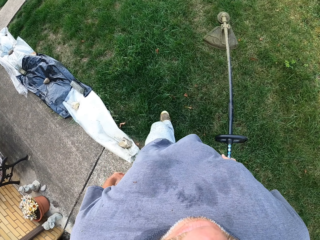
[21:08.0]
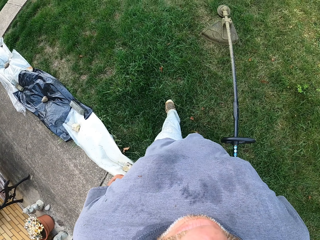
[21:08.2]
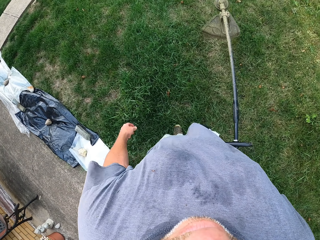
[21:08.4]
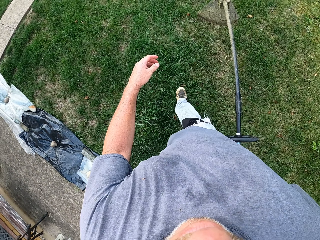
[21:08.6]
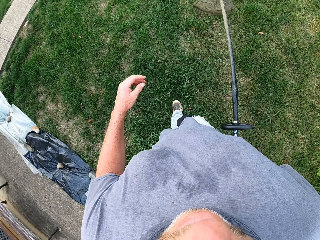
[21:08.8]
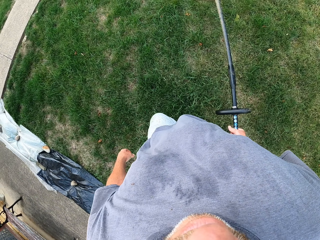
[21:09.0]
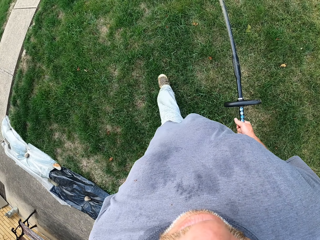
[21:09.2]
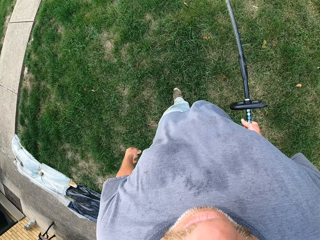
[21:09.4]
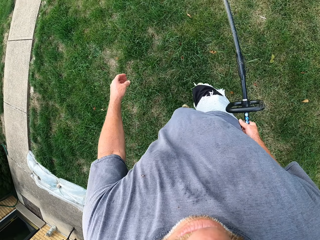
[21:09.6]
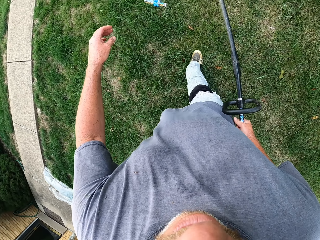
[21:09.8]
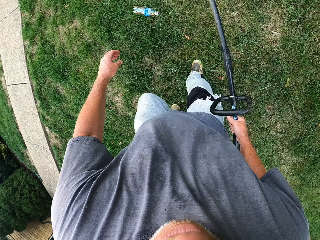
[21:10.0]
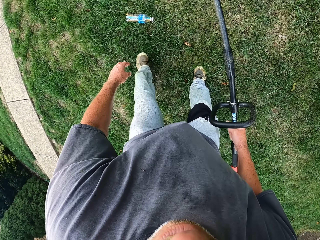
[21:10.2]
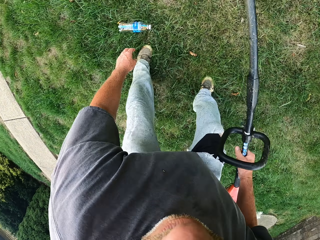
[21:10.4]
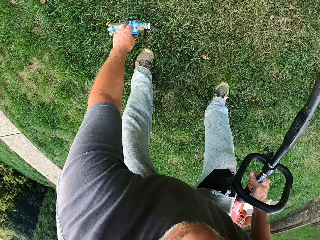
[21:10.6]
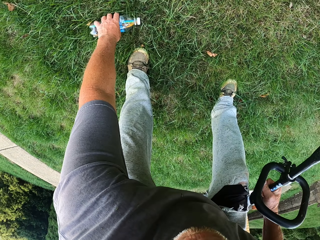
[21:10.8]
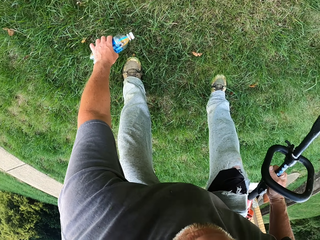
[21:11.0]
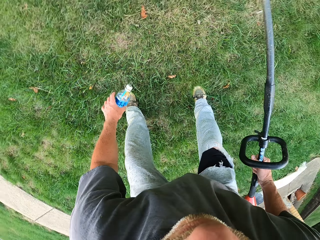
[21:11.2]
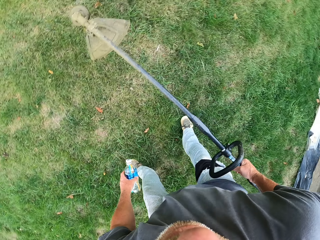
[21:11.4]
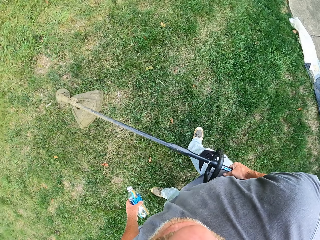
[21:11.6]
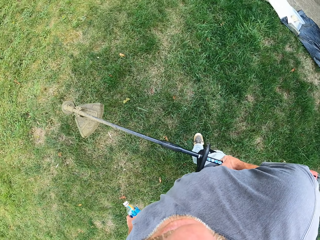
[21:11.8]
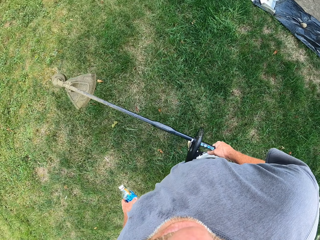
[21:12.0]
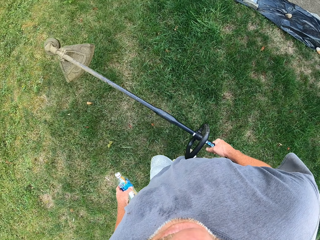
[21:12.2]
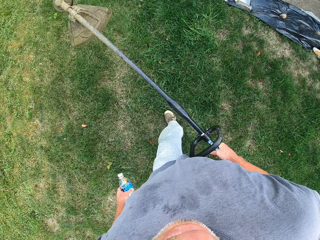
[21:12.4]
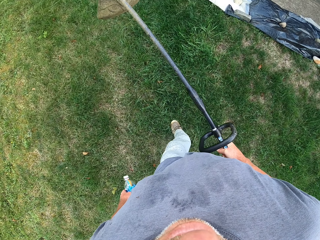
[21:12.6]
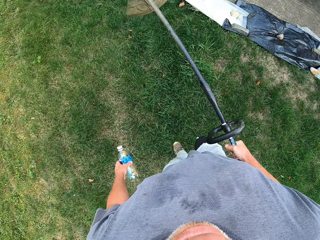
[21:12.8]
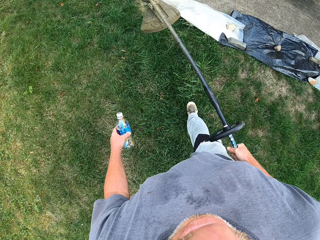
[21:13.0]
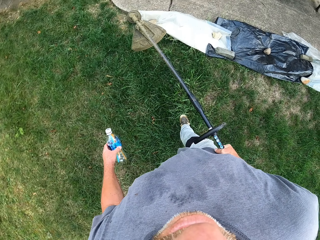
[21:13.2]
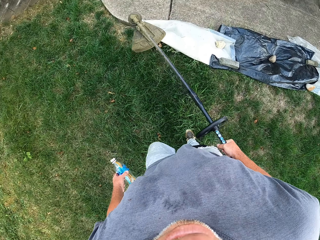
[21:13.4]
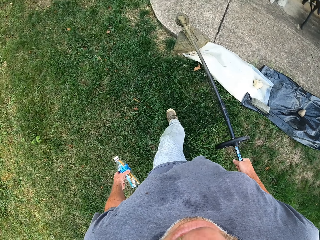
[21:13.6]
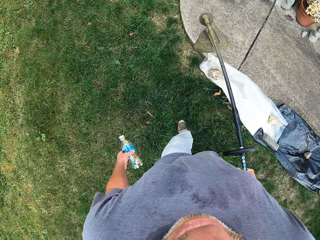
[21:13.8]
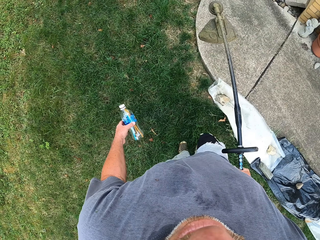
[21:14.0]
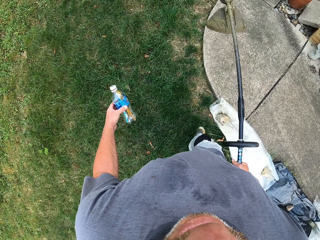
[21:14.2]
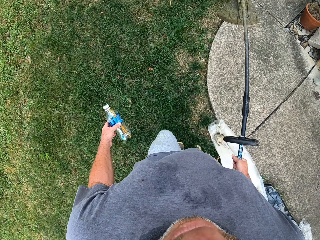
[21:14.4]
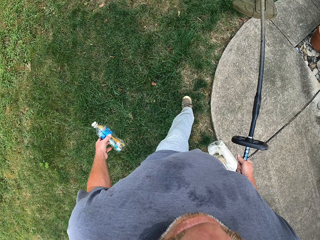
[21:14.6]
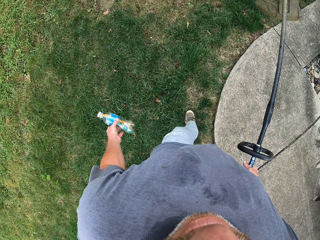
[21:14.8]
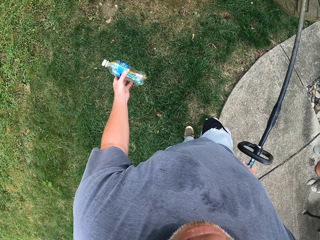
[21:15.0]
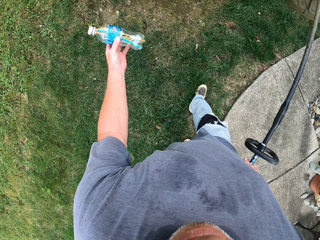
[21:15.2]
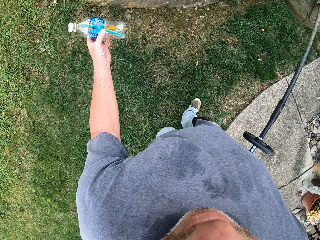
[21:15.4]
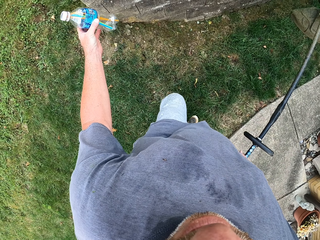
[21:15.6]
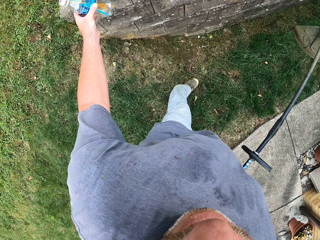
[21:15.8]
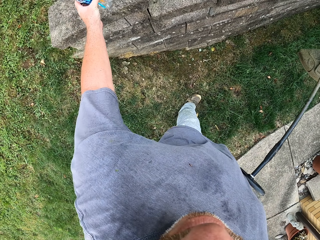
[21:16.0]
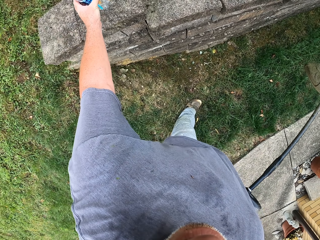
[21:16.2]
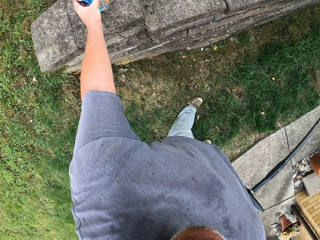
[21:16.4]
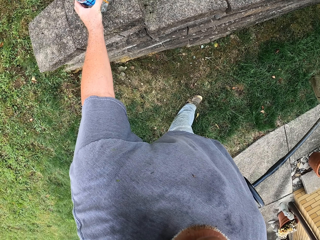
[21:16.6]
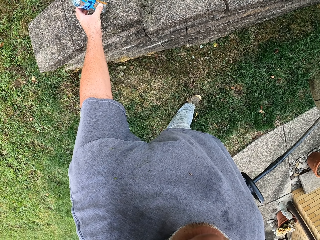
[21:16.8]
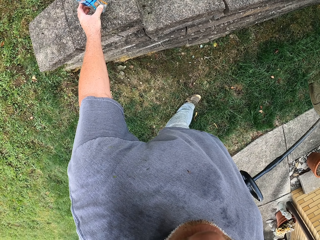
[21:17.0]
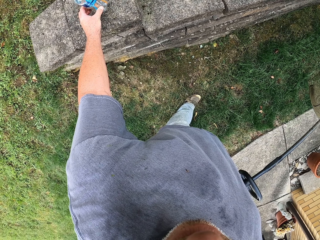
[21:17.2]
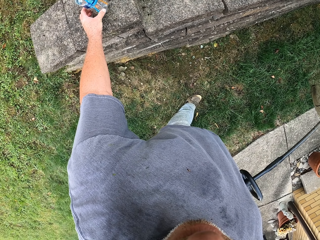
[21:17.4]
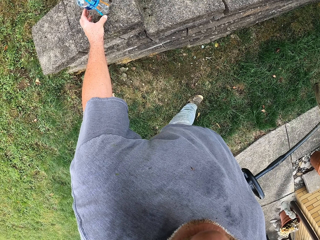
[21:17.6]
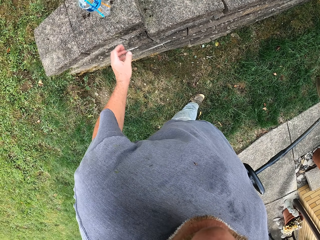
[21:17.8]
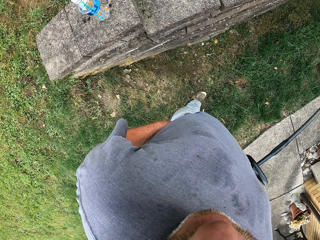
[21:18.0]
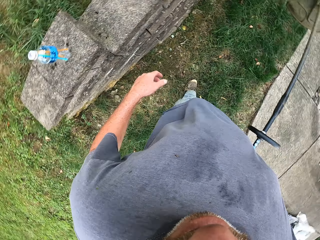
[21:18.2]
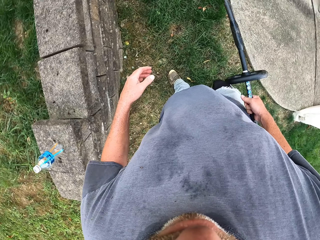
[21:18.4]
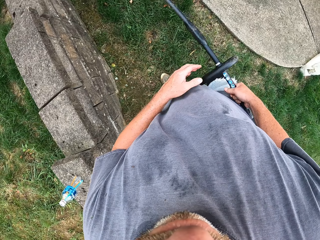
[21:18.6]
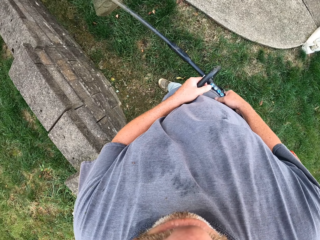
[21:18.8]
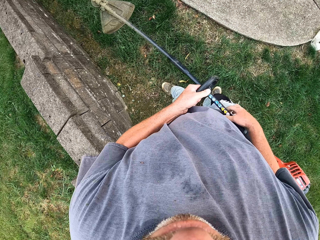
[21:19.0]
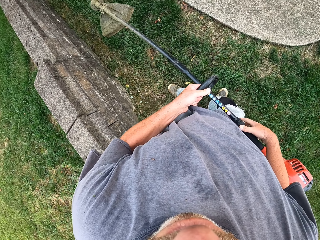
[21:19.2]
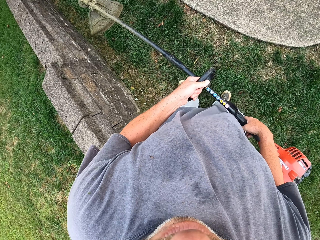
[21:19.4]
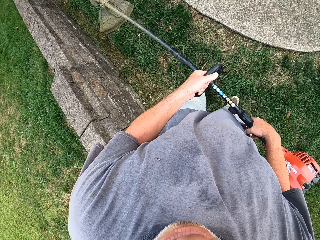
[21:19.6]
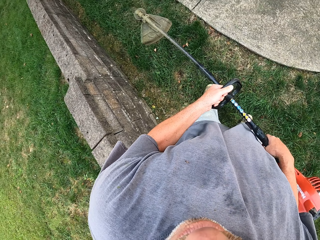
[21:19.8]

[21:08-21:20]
The camera wearer picks up the water bottle from the ground. They bend down and stand up. They lift the brush cutter or grass cutter and hold the bottle. They walk with the grass cutter. They place the bottle down.

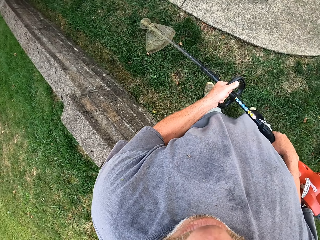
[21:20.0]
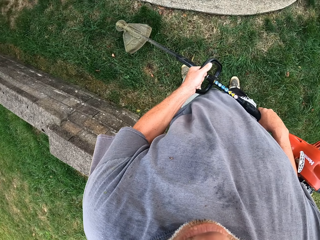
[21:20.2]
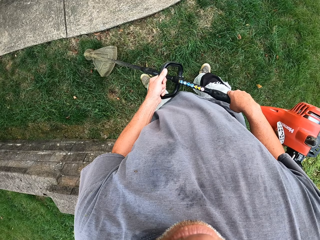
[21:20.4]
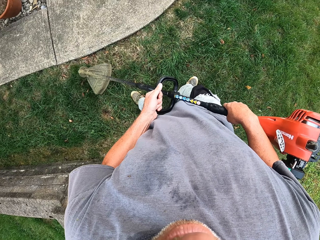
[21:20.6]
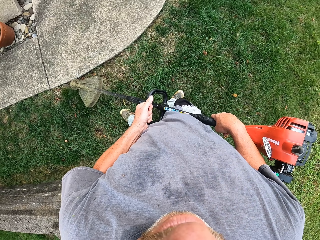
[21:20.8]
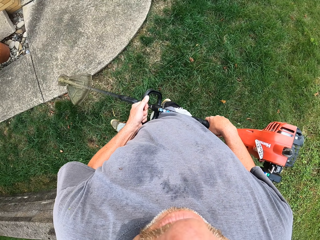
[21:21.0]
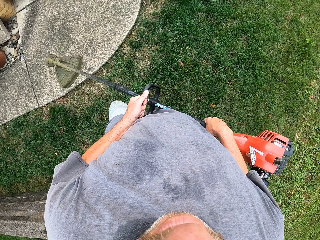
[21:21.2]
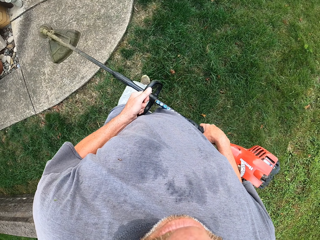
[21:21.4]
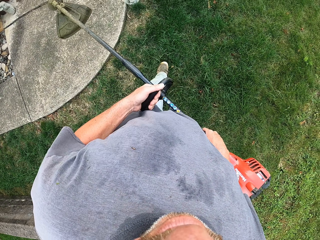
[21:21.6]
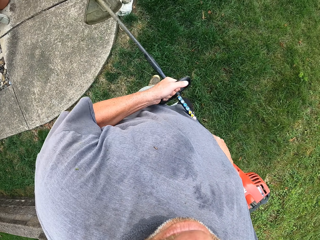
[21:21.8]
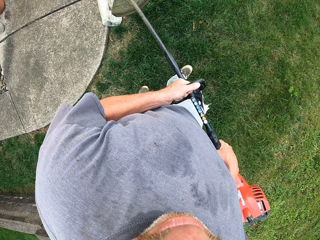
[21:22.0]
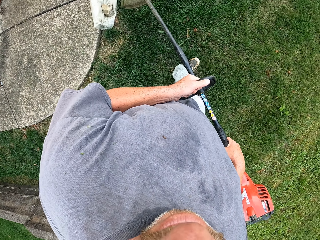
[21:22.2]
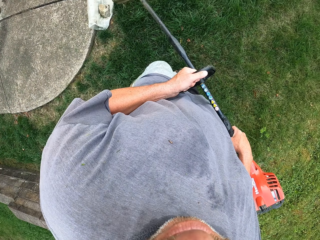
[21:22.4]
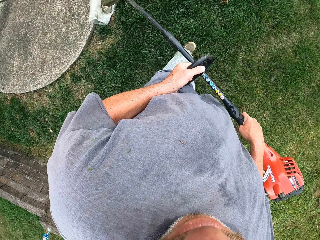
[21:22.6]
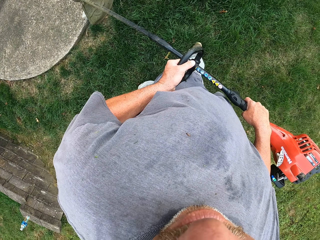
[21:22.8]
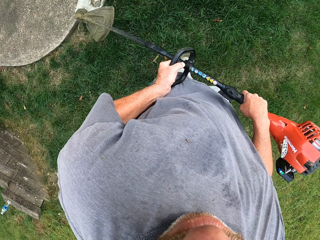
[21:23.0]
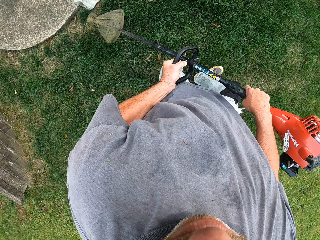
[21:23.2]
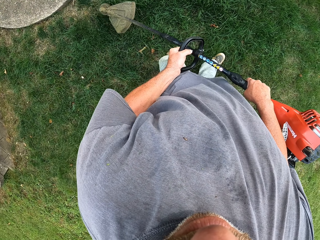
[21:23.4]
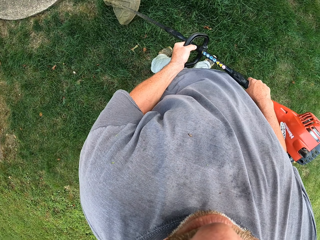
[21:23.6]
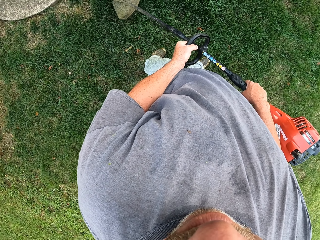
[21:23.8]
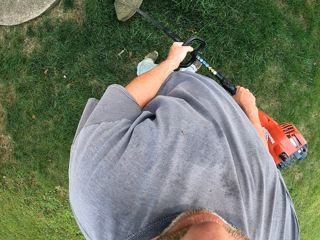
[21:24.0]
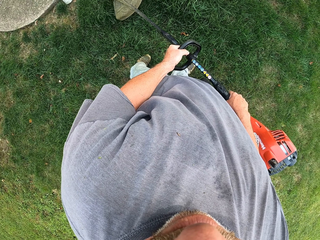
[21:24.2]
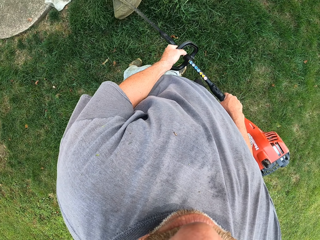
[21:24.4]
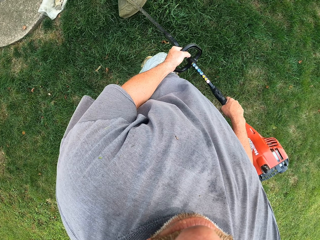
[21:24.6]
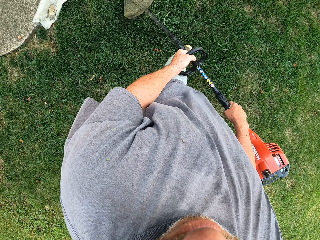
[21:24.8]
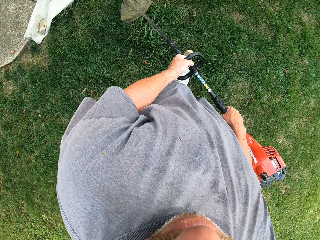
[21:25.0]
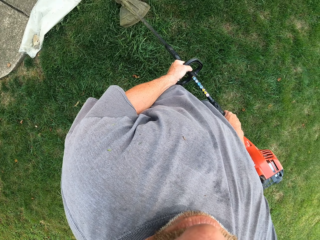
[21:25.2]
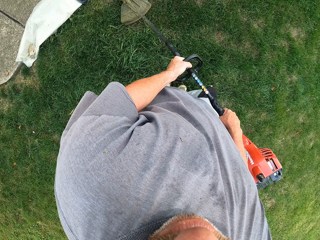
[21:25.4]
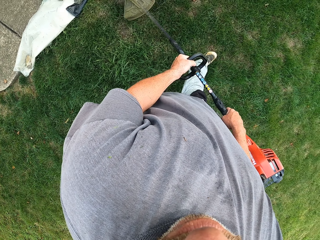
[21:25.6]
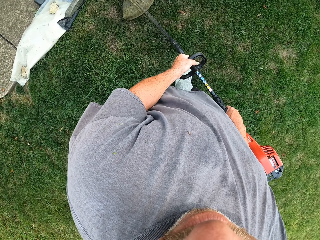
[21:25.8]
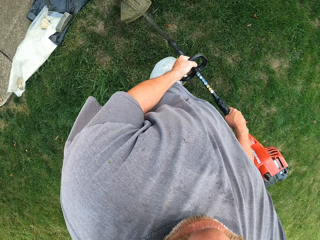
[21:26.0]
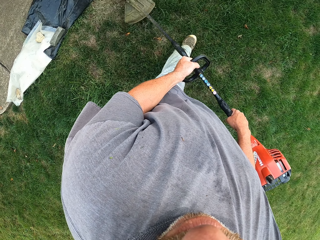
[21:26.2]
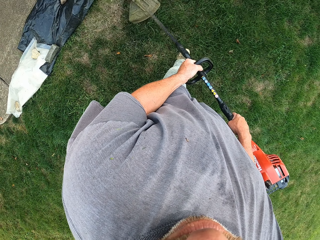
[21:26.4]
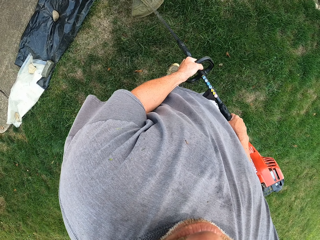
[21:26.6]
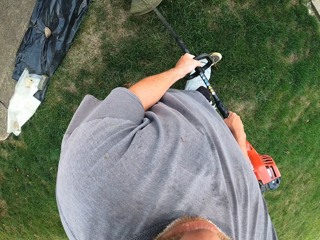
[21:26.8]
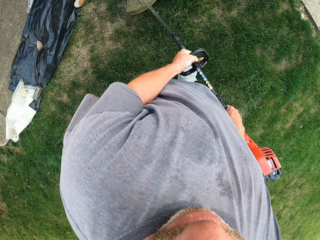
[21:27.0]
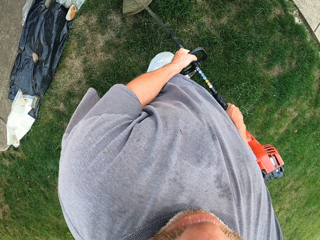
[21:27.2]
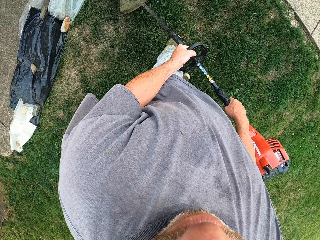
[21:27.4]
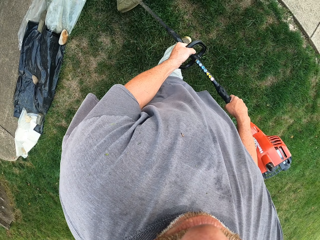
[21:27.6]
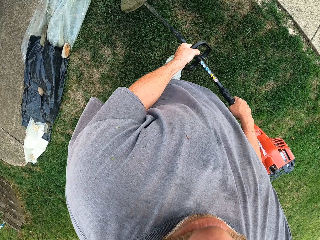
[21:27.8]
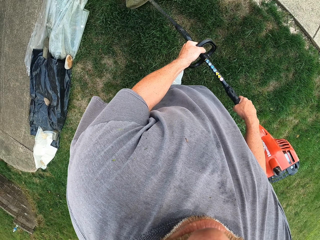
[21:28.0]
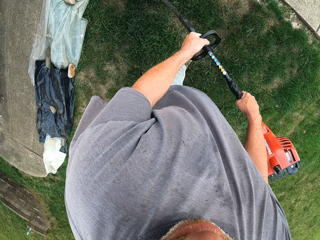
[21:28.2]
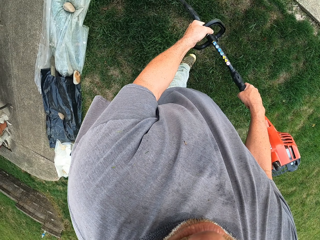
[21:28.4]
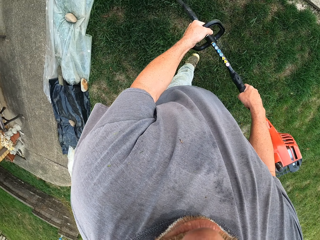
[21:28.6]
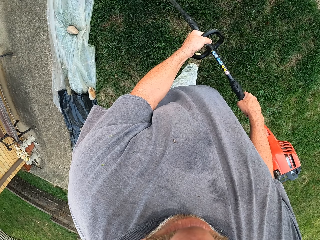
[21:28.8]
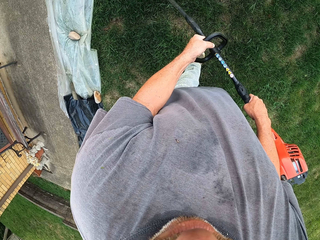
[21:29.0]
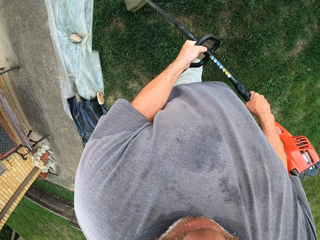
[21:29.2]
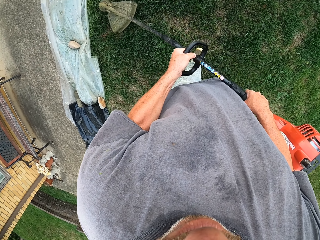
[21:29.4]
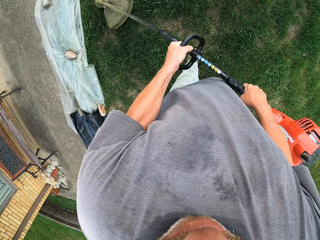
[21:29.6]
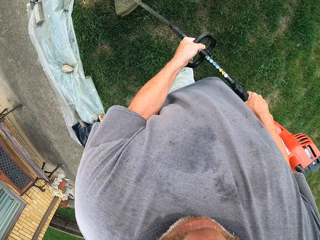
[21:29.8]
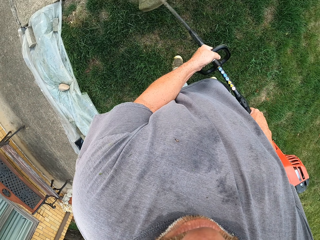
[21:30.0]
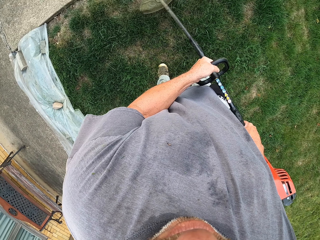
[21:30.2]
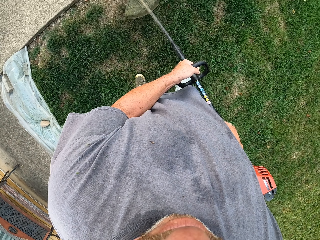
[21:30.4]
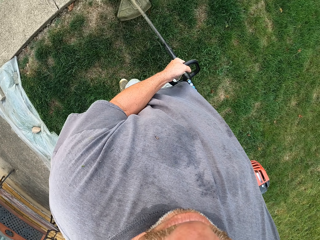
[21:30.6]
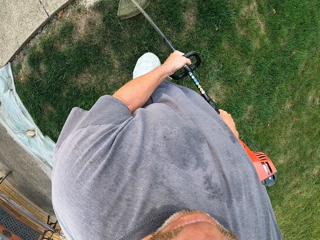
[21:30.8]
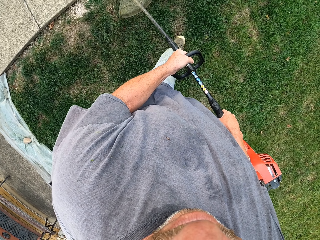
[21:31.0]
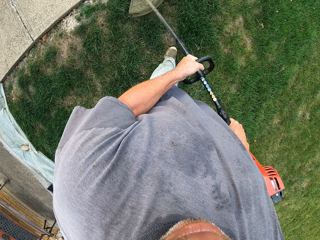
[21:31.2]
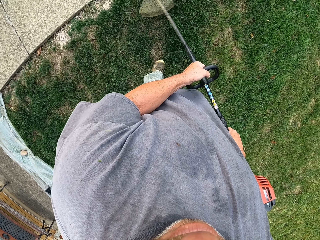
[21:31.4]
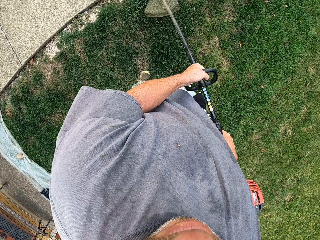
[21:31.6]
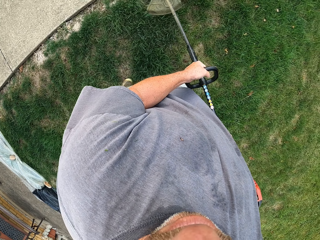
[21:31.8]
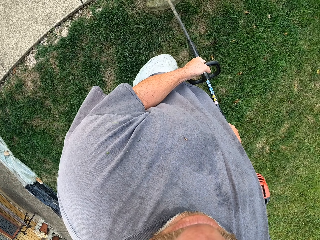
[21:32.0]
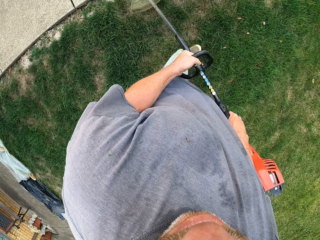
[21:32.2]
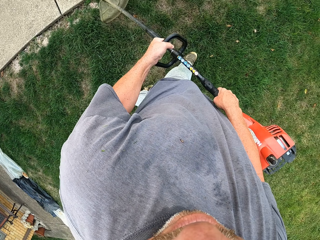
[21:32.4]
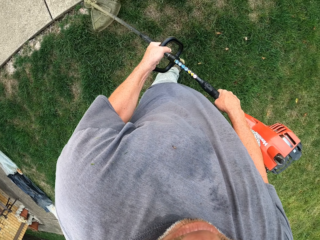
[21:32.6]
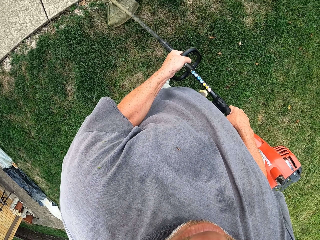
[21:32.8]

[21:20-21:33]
The camera wearer walks around and cuts the grass with the brush cutter. They walk around and lift the brush cutter. They cut the grass with the brush cutter and walk around.
